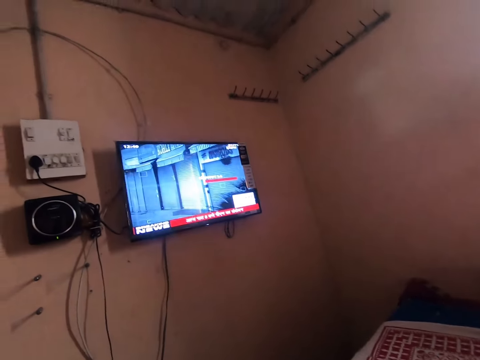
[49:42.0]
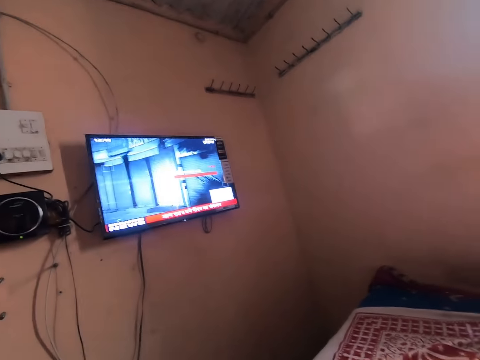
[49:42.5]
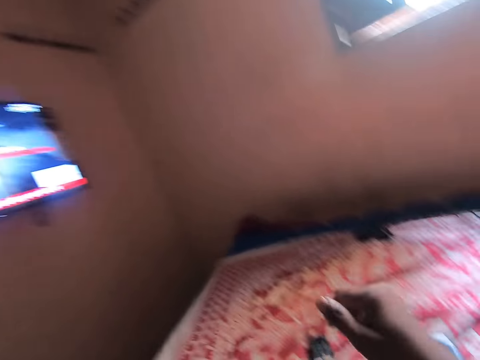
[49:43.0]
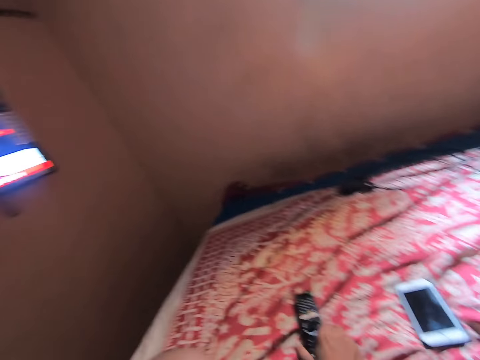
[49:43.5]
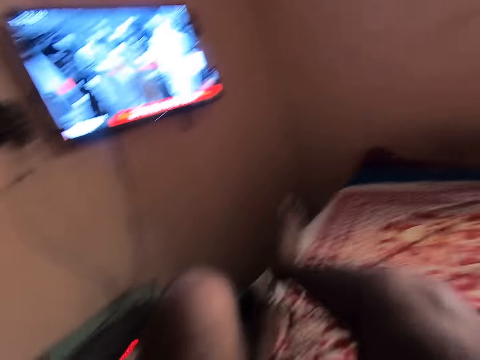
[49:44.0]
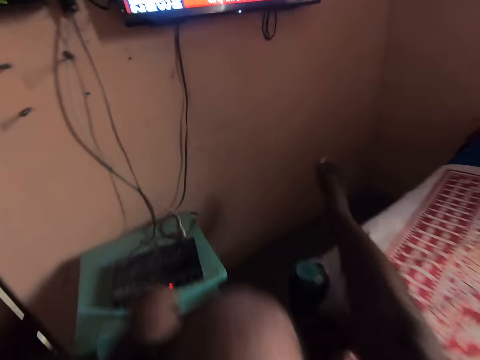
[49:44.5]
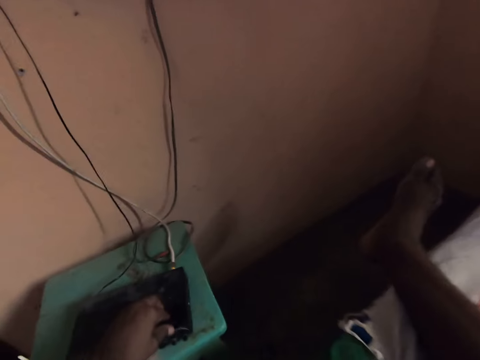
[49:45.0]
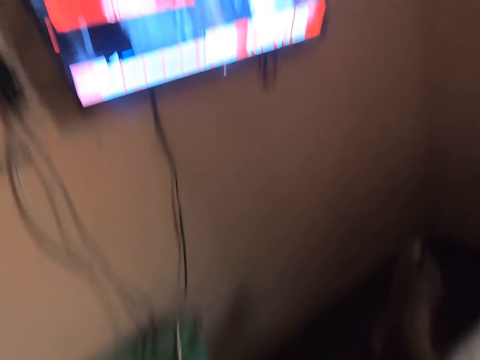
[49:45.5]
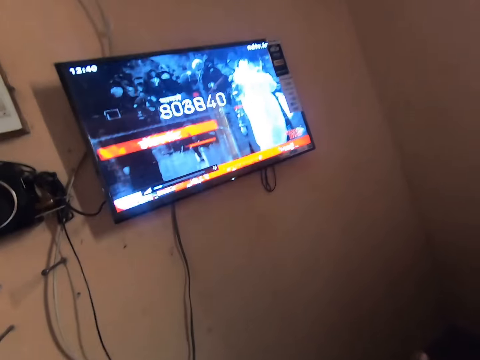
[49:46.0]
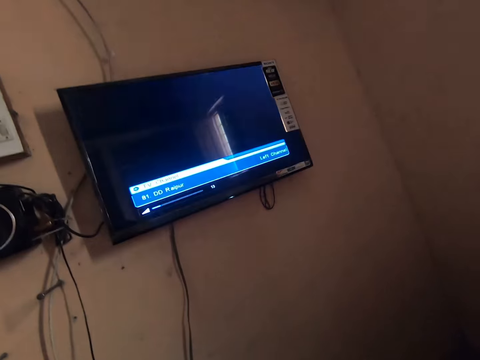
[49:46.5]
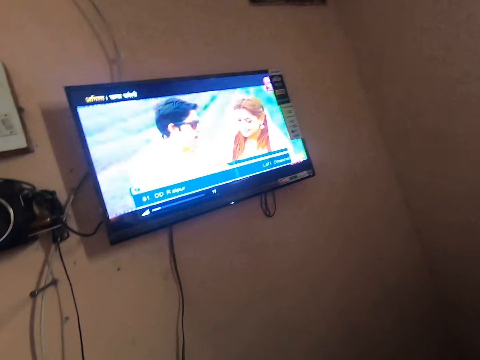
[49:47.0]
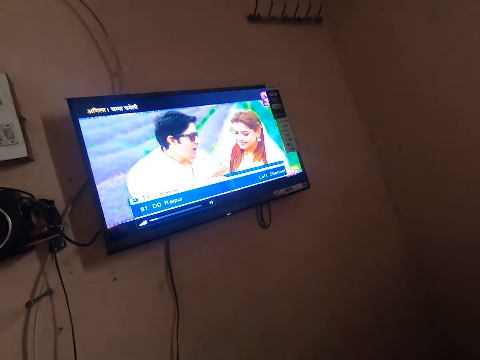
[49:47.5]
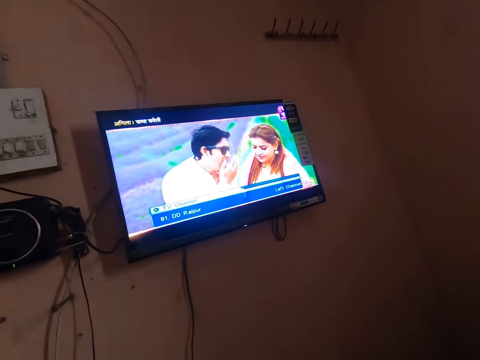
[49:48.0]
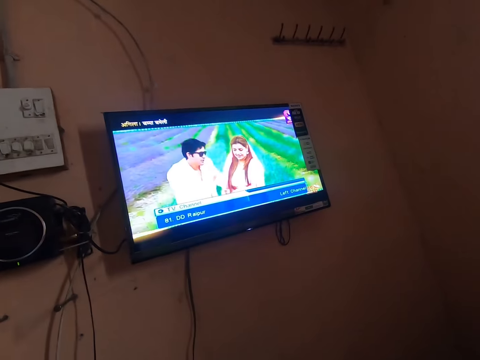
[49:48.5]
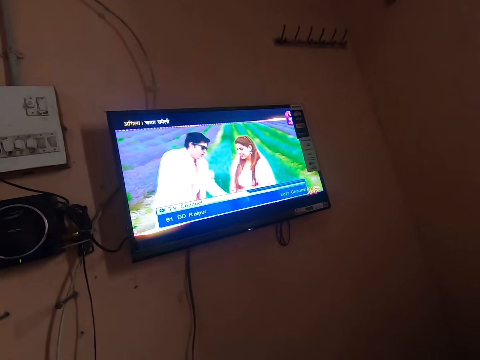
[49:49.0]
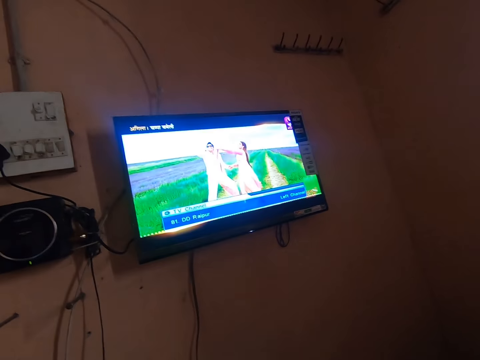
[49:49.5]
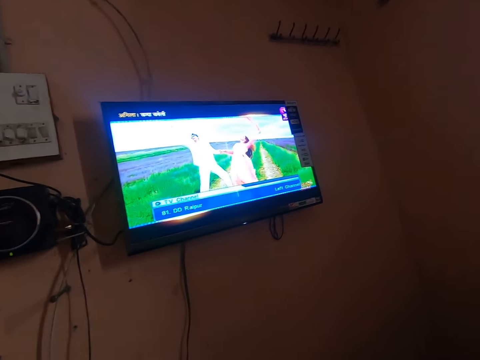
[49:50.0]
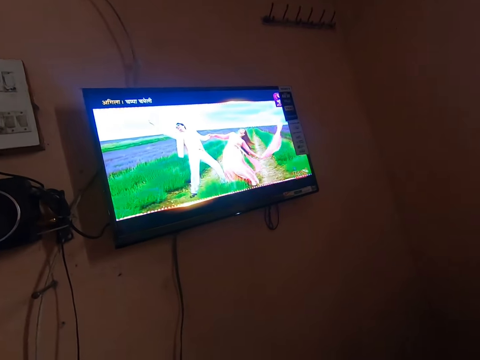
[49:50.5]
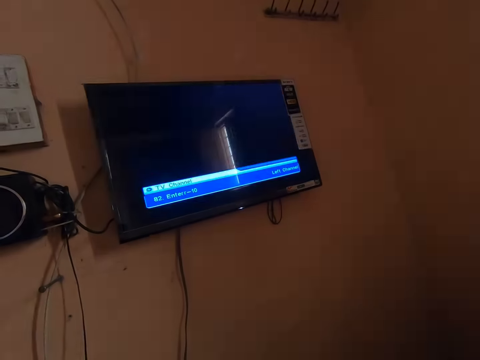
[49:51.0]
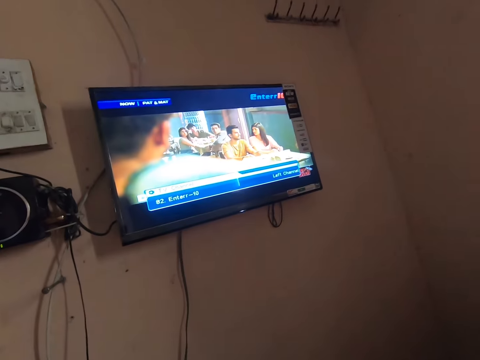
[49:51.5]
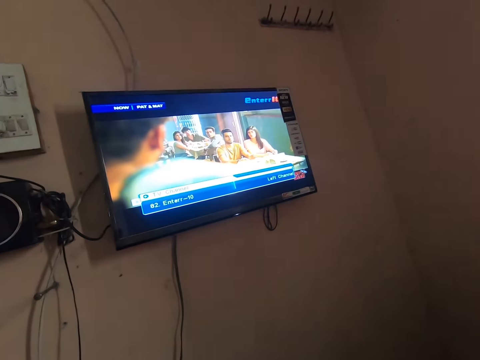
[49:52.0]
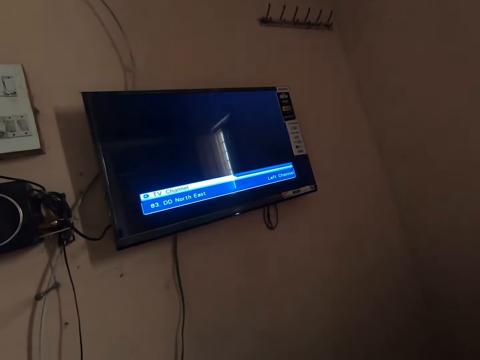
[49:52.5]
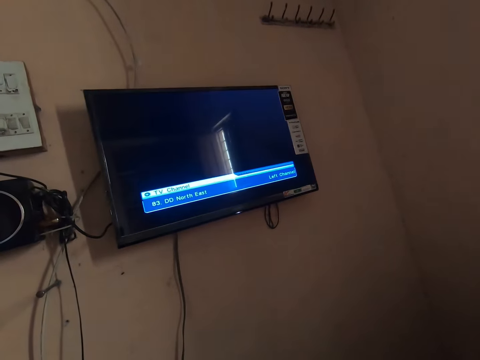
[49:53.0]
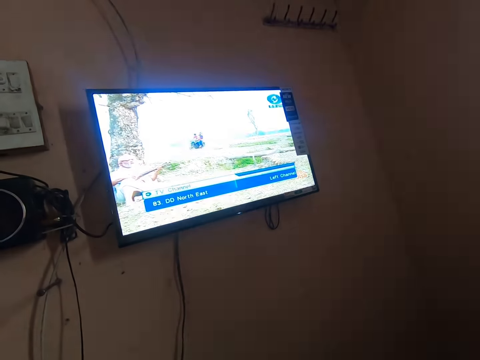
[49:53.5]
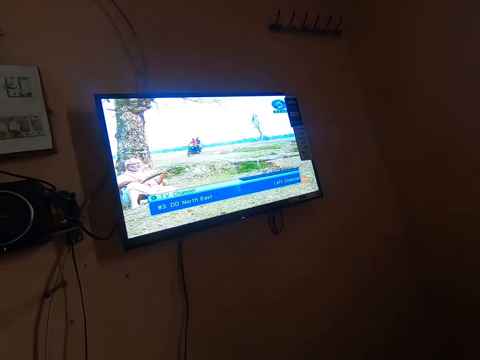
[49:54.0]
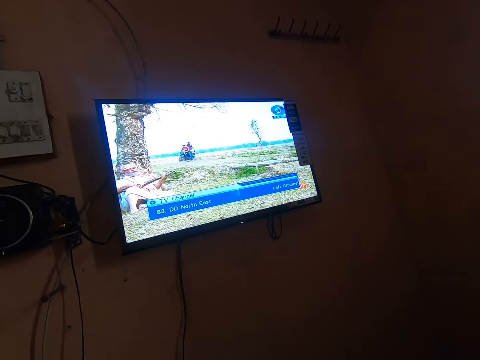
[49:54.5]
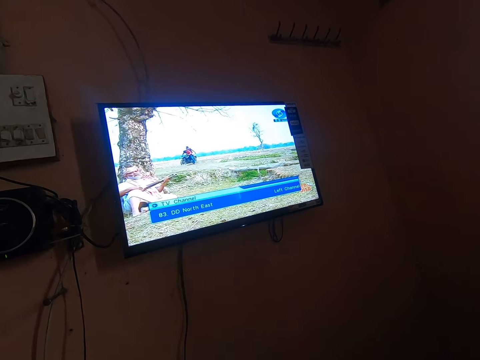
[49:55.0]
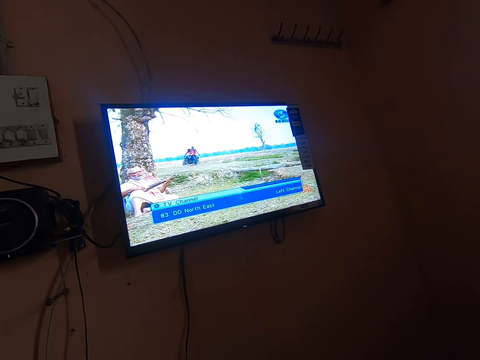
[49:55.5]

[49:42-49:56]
The camera wearer picks up the remote controller from the bed with his right hand. He reaches out for the decoder. He presses a button on the decoder on a stool with his left hand. He watches the TV on a bed. He switches the channel repeatedly.

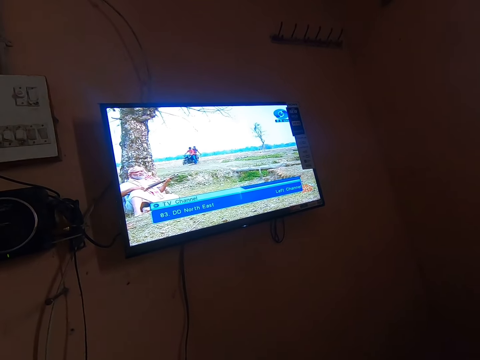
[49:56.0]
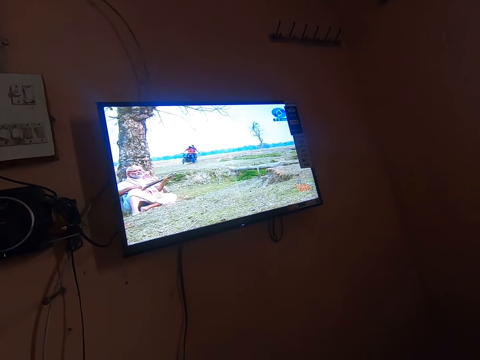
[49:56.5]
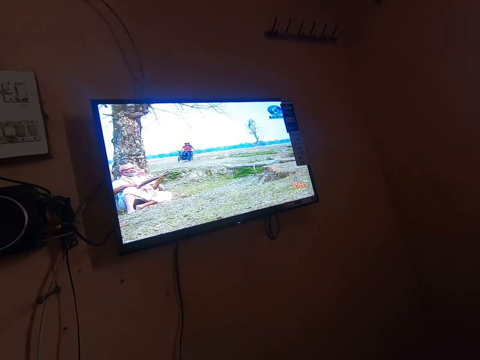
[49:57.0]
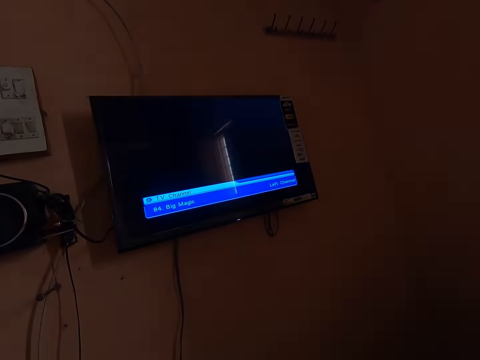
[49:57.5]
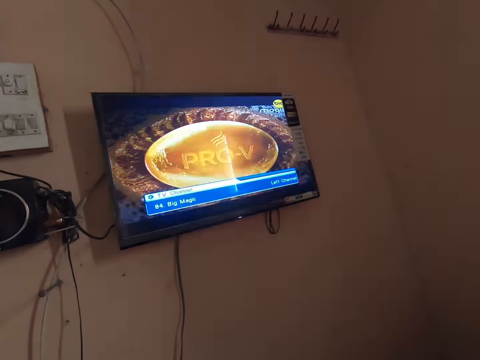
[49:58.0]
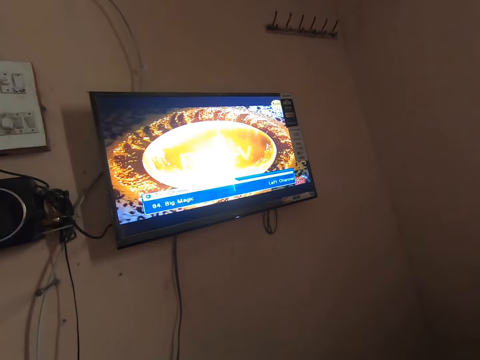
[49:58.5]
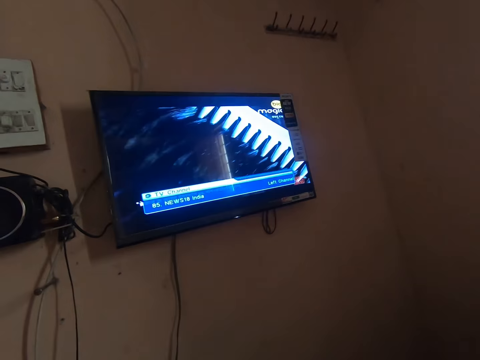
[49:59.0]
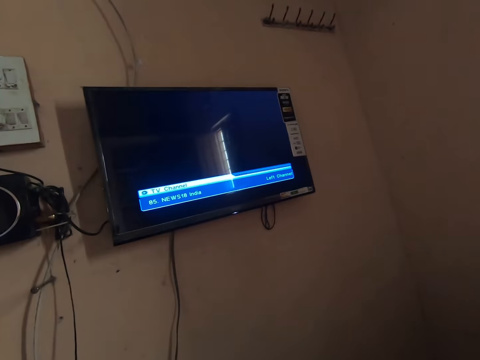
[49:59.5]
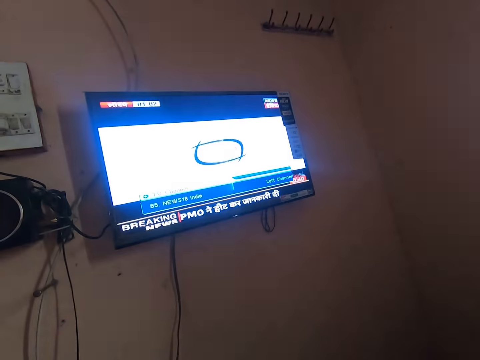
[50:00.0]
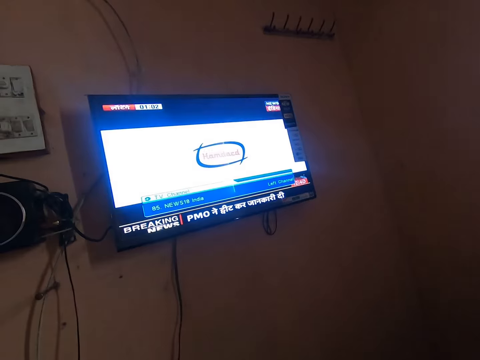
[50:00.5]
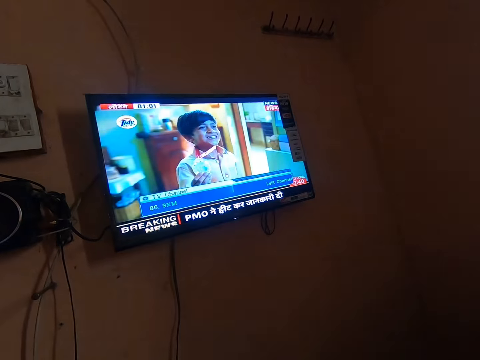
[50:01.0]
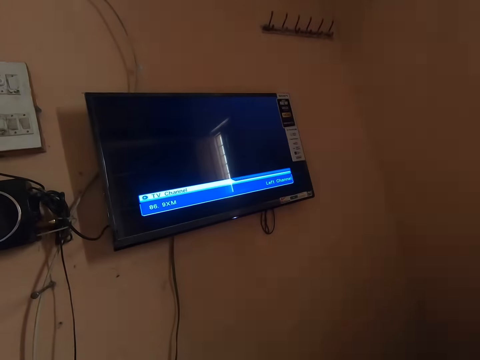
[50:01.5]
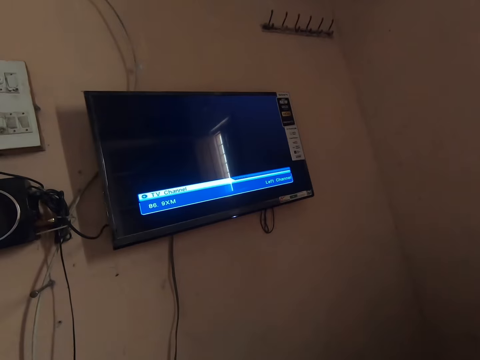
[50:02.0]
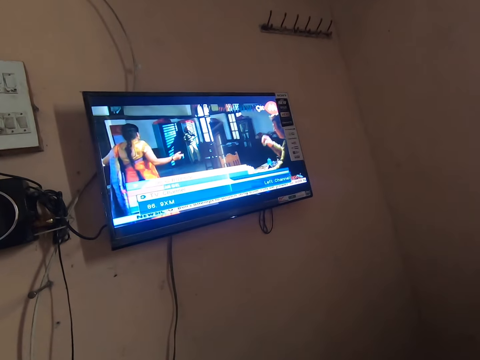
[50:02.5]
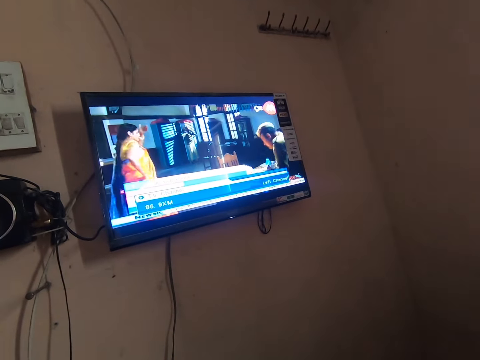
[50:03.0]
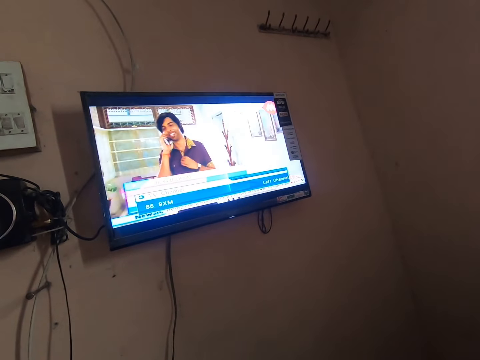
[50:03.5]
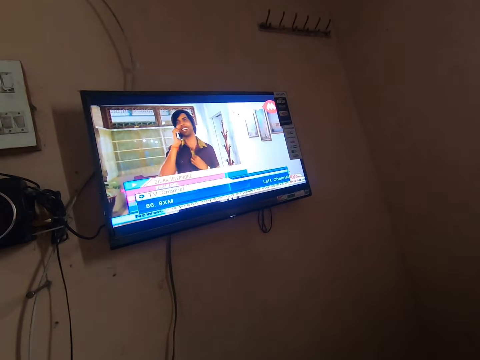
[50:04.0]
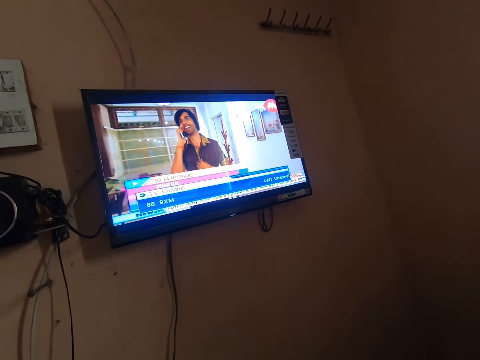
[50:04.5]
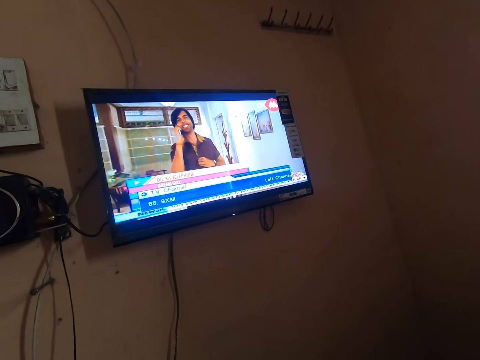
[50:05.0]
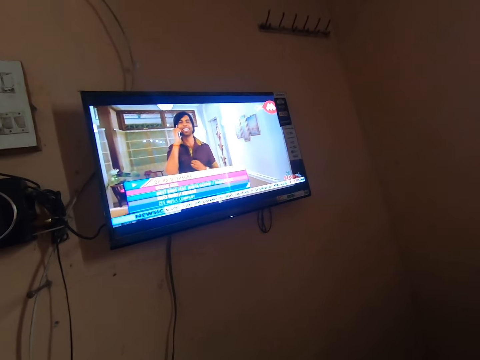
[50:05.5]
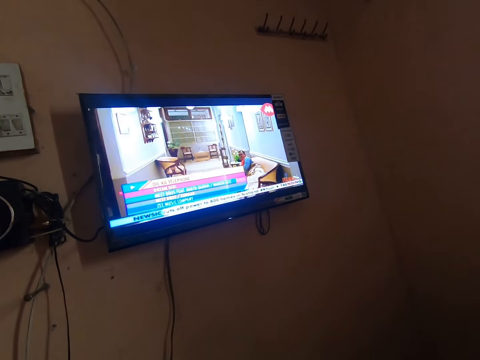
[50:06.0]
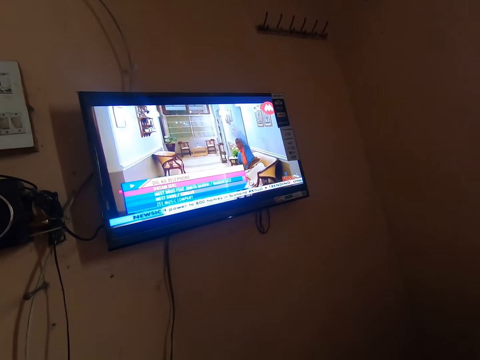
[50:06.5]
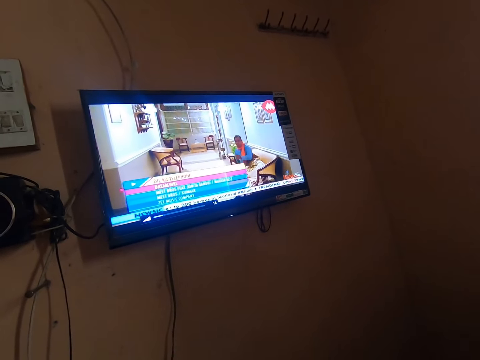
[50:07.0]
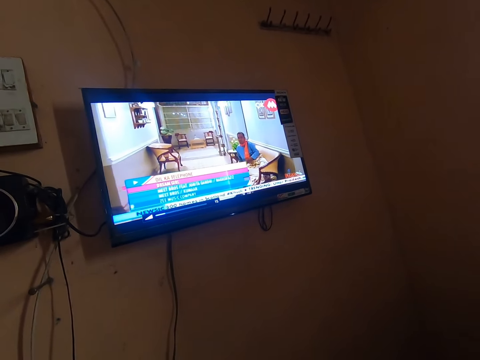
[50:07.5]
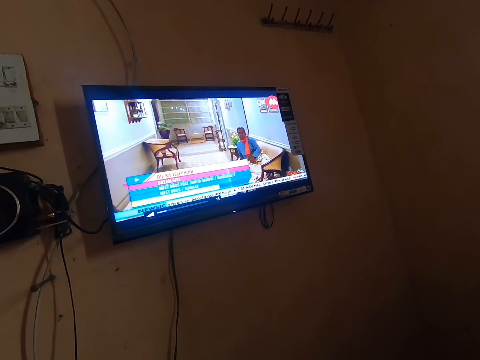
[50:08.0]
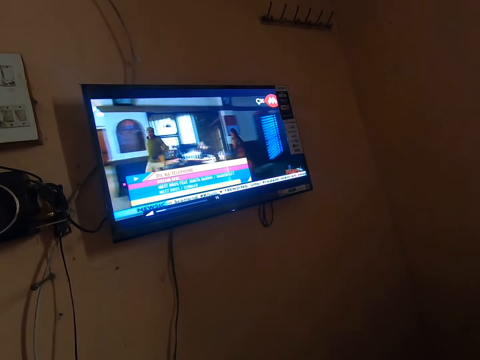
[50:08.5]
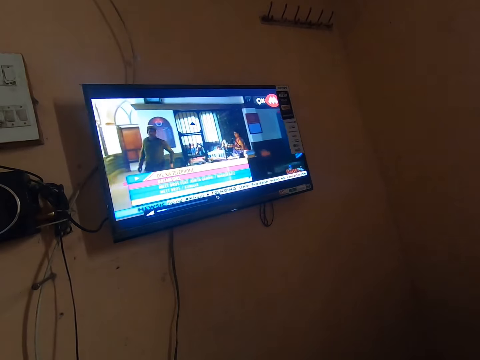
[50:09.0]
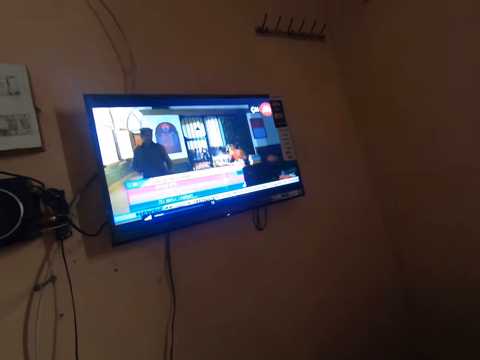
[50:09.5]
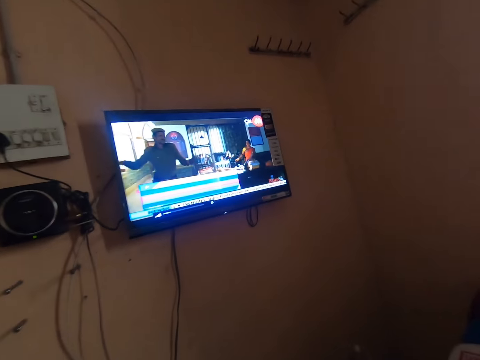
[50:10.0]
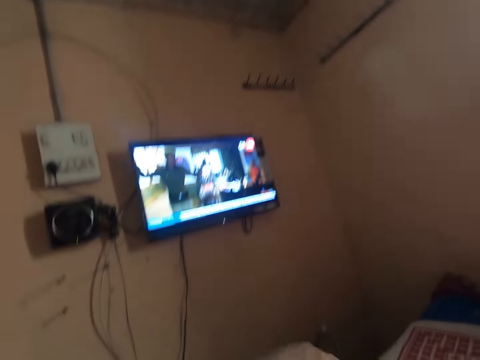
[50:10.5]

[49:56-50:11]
The camera wearer switches the channel repeatedly. They watch the channel. They adjust the volume.
